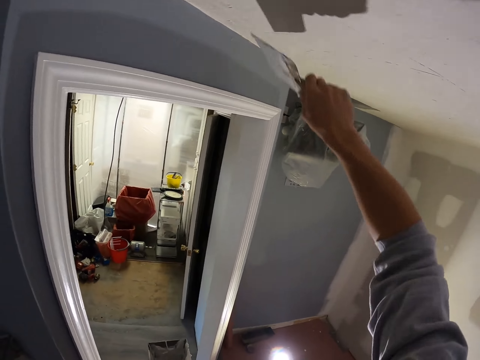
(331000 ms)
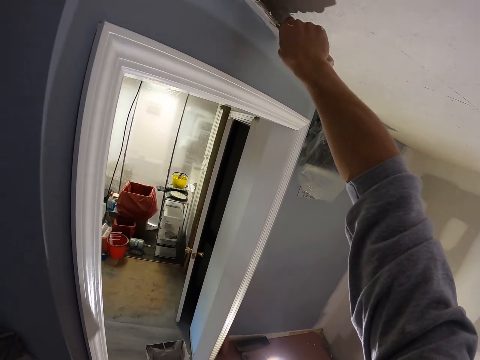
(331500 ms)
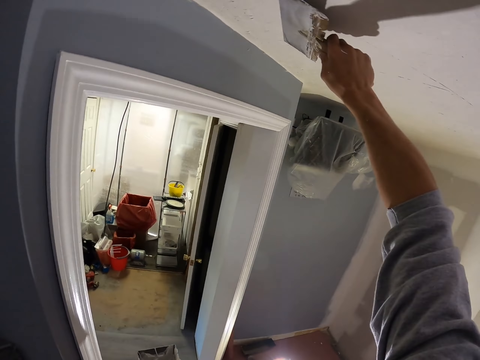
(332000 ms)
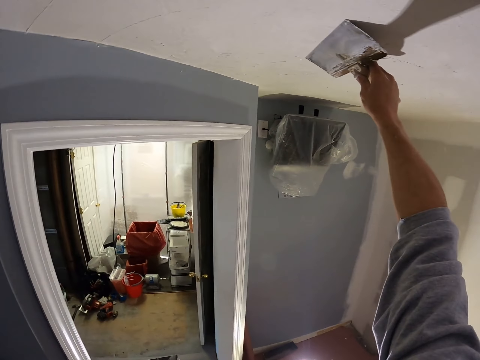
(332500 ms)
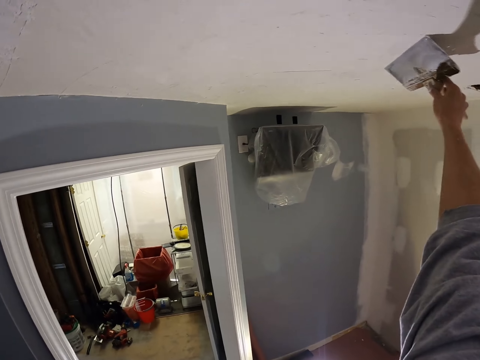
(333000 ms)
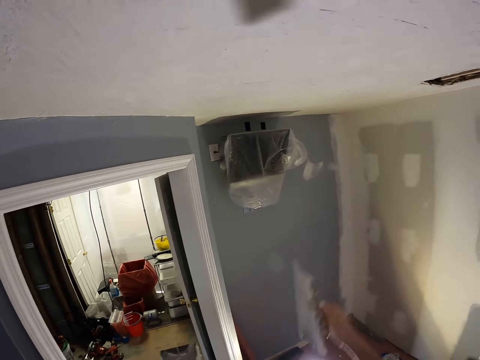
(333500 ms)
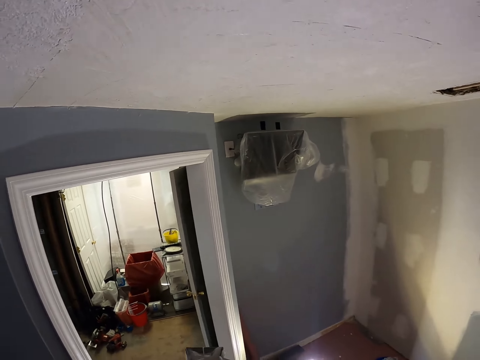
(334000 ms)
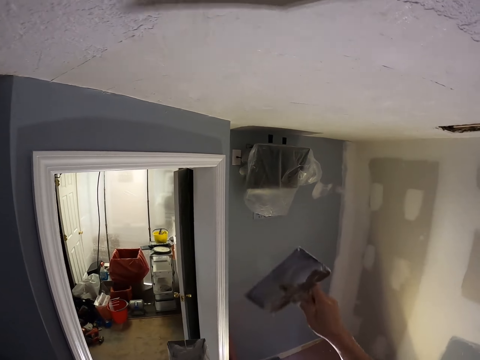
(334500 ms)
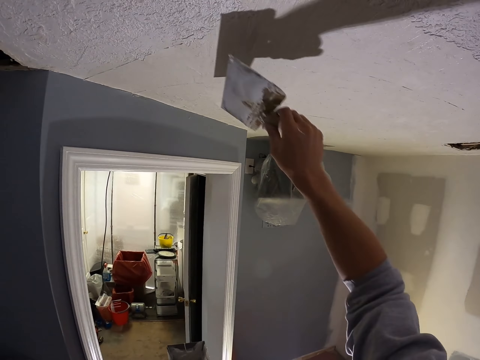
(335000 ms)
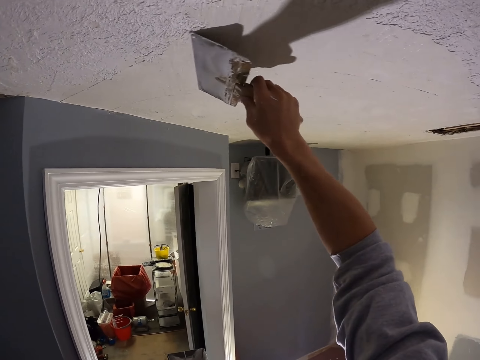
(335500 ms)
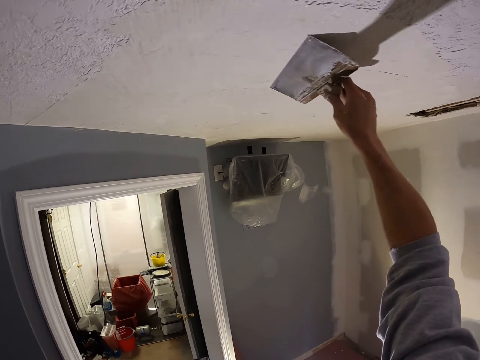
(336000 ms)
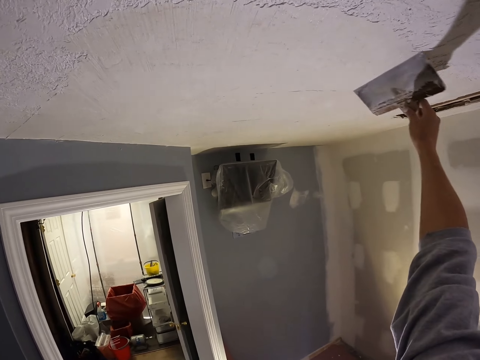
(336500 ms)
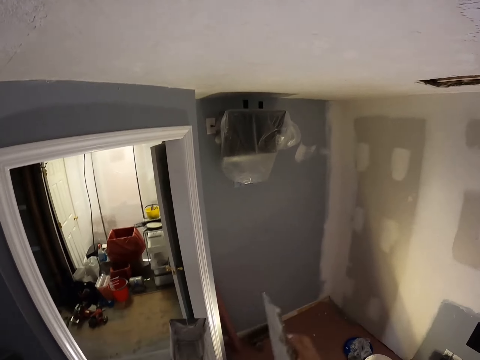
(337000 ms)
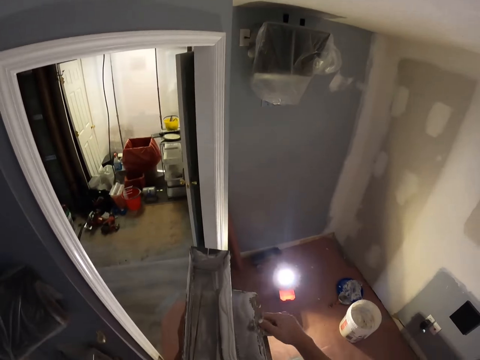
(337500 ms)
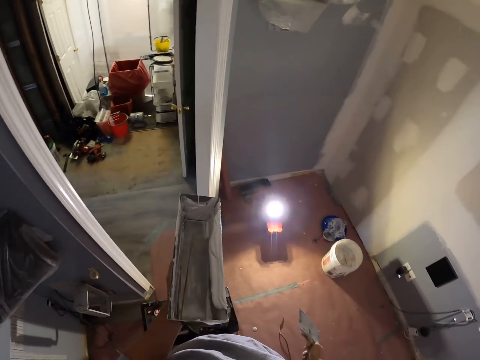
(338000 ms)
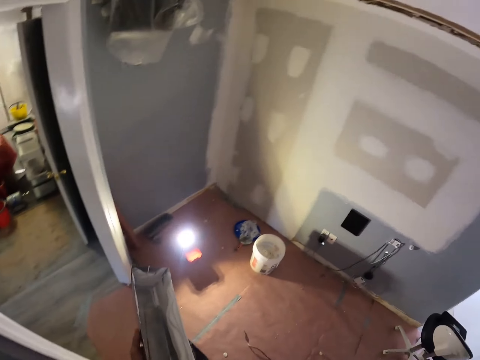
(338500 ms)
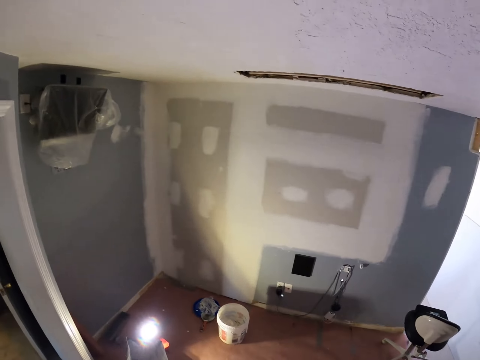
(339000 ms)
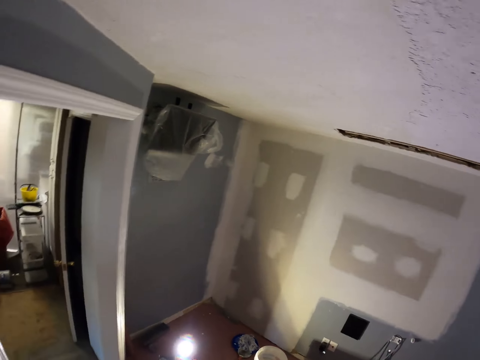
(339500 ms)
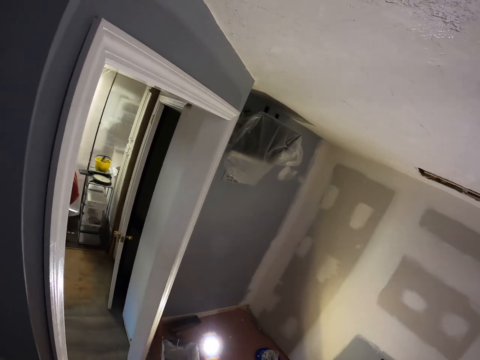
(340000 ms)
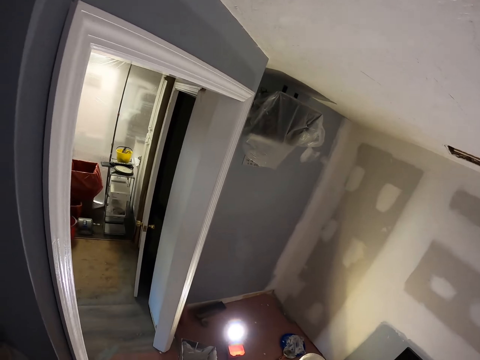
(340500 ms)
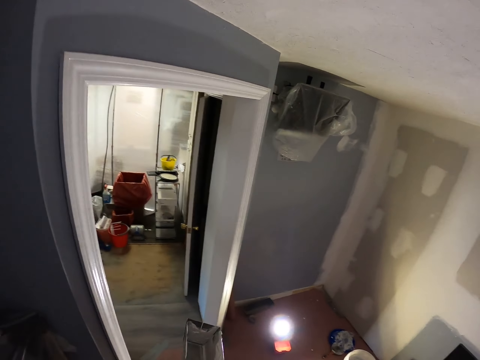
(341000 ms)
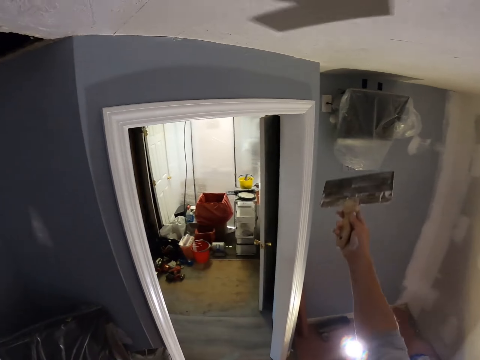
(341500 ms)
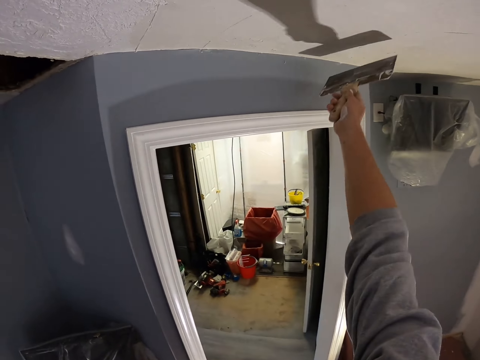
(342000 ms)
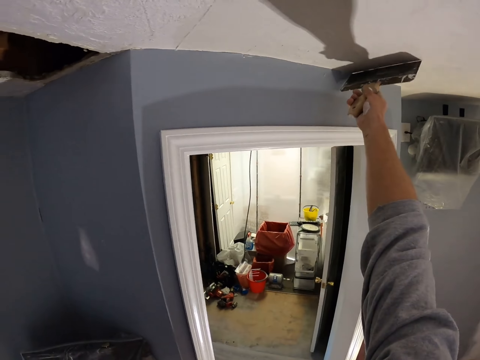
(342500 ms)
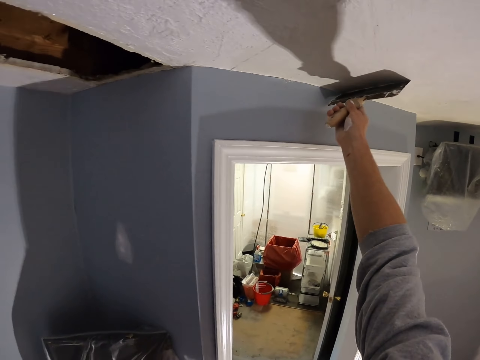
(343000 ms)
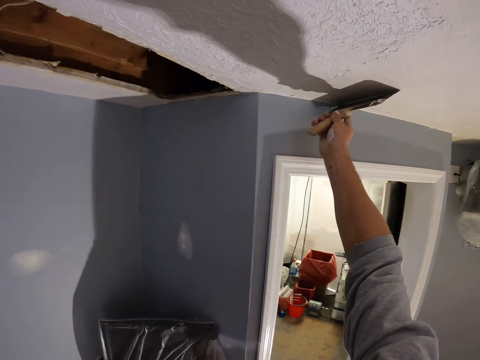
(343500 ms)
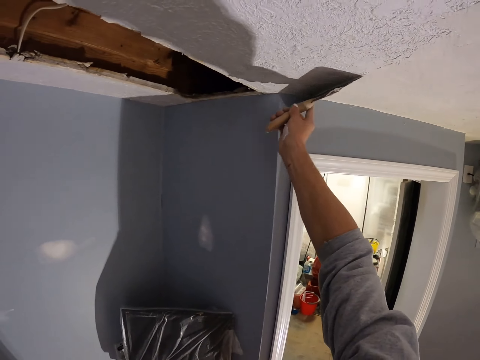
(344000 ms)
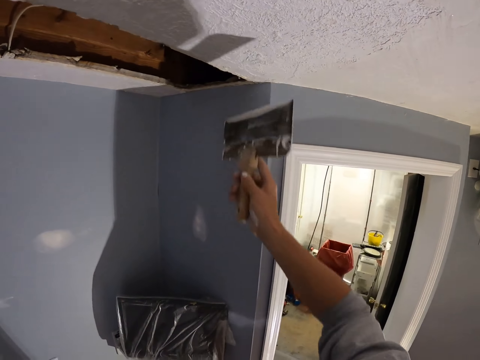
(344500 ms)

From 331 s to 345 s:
The camera wearer skim coats the ceiling. They scrape excess paint from the ceiling. They wipe the taping knife on the mud pan. They put the paint in a container. They skim coat the ceiling. They scrape more paint from the ceiling. They wipe the taping knife on the mud pan. They look around. They skim coat the ceiling.

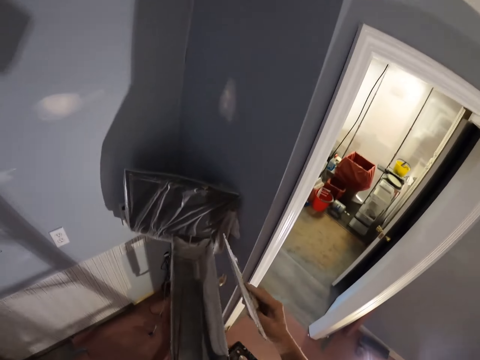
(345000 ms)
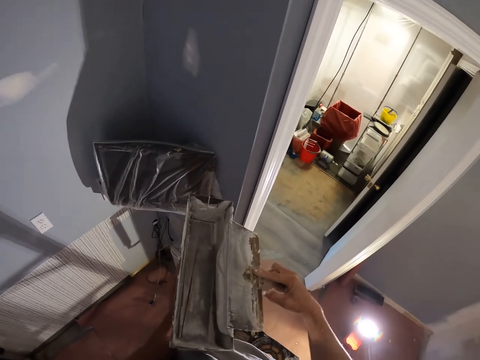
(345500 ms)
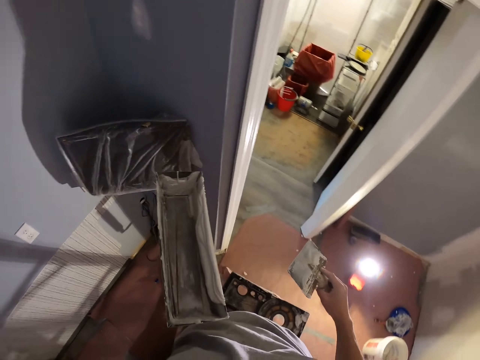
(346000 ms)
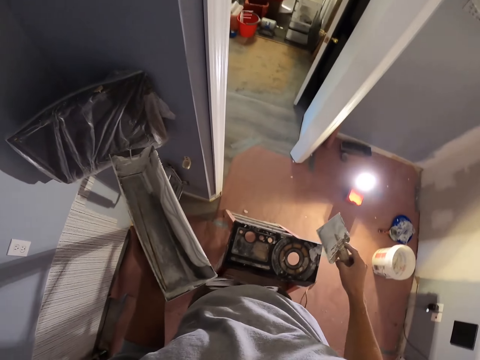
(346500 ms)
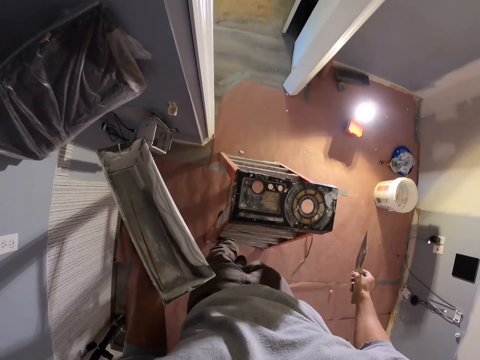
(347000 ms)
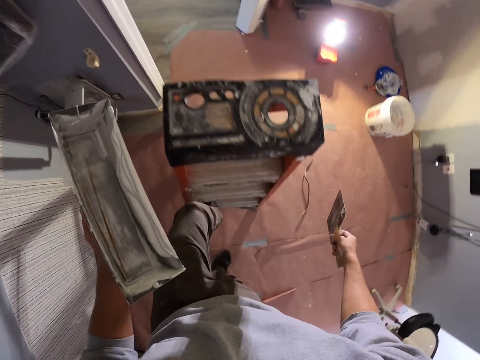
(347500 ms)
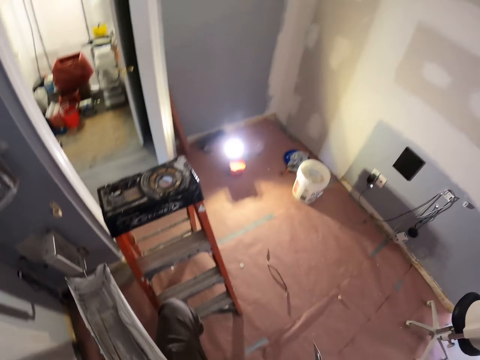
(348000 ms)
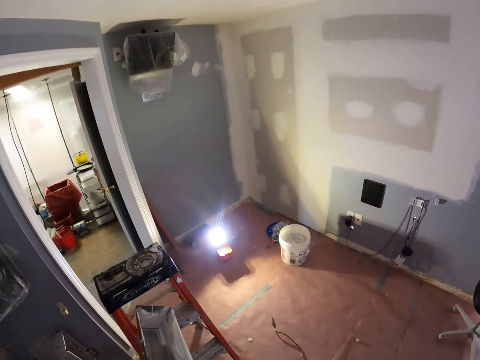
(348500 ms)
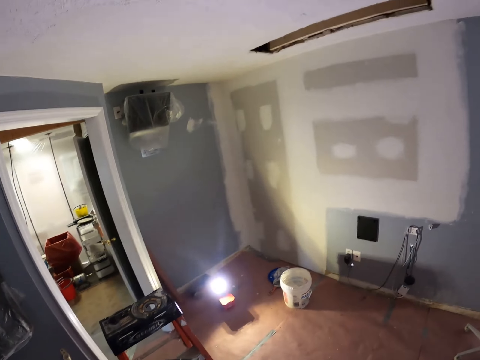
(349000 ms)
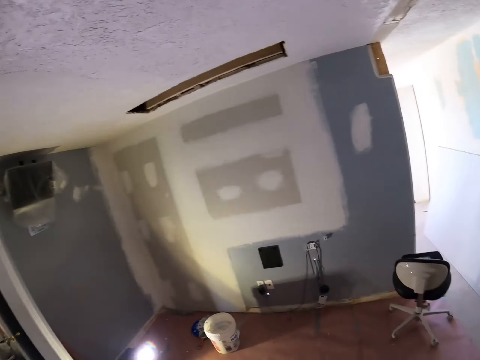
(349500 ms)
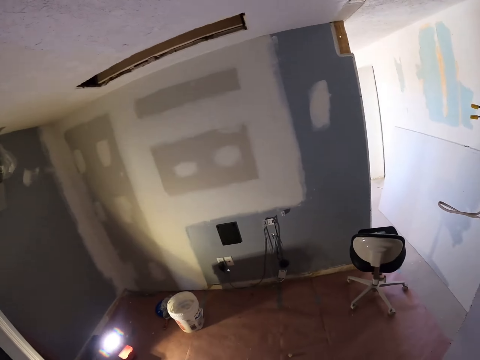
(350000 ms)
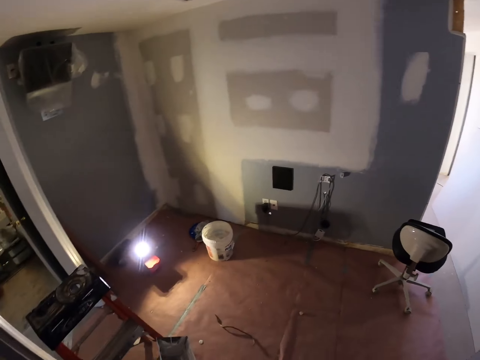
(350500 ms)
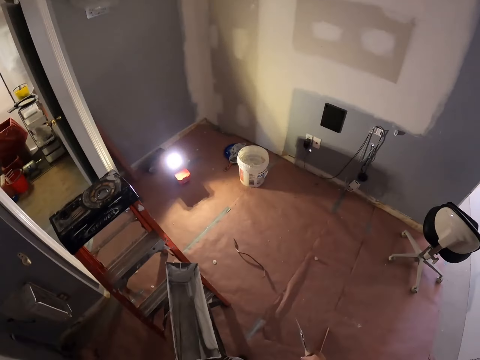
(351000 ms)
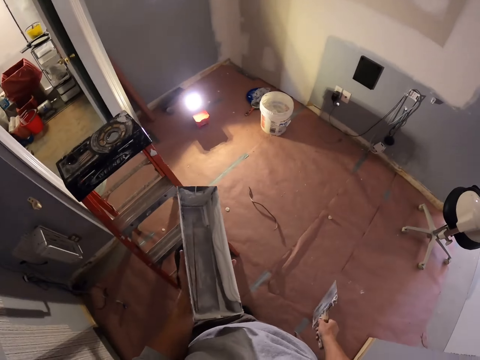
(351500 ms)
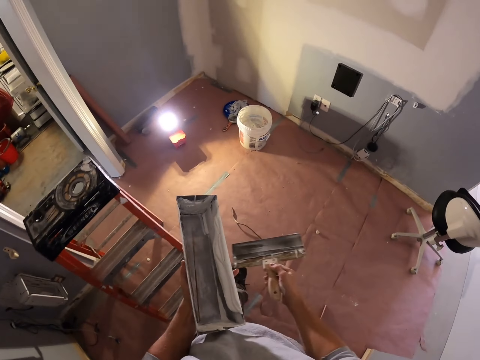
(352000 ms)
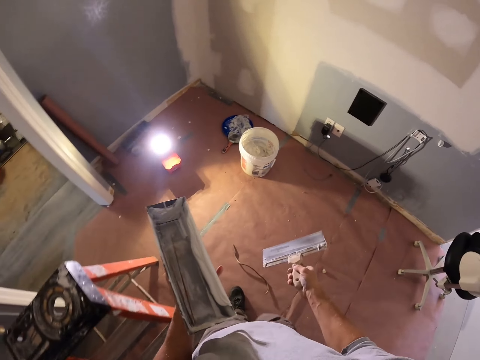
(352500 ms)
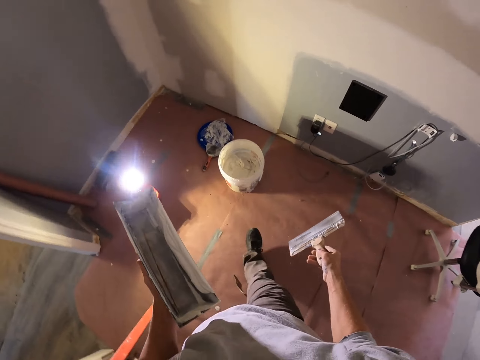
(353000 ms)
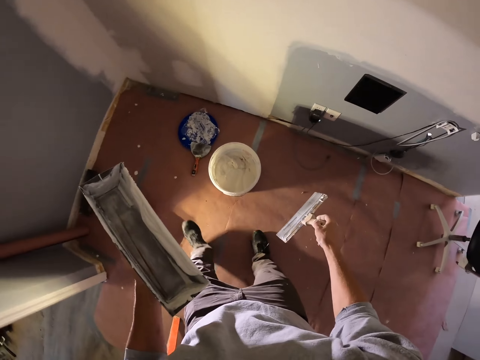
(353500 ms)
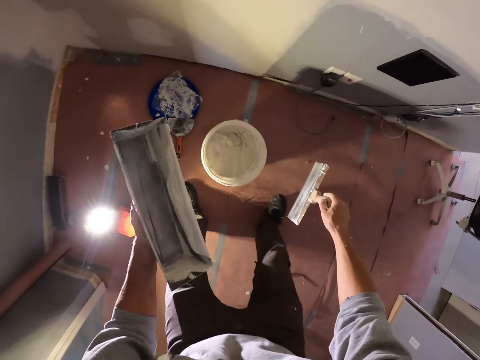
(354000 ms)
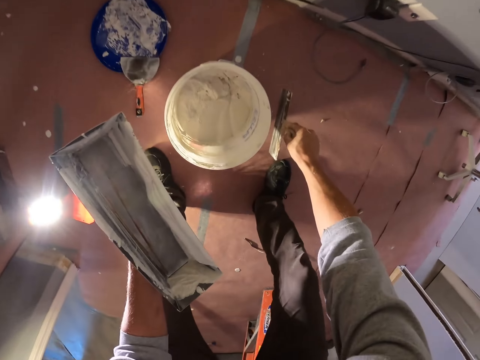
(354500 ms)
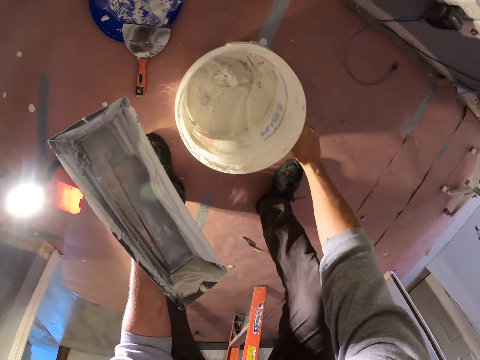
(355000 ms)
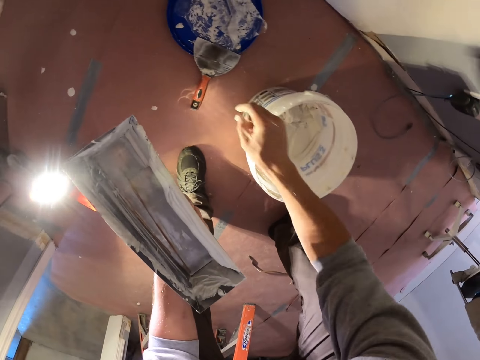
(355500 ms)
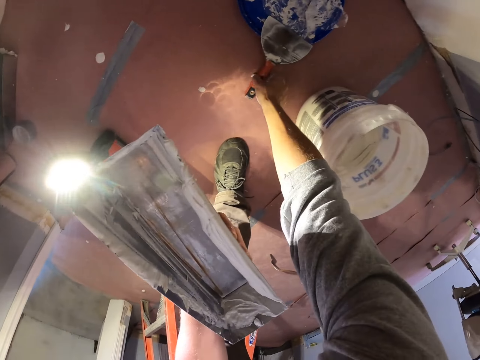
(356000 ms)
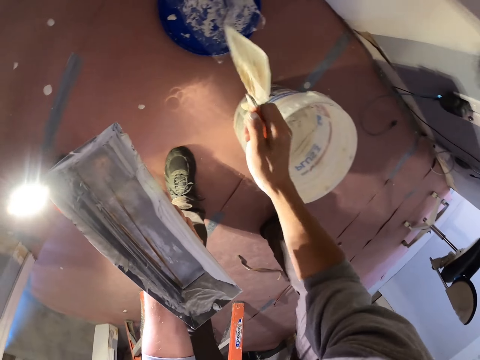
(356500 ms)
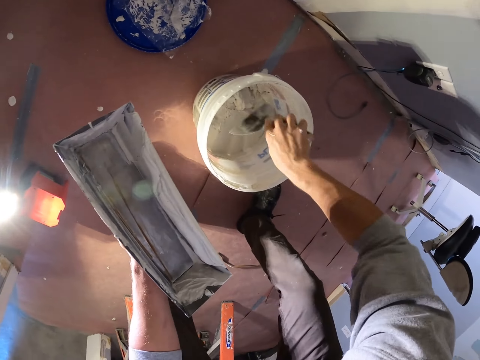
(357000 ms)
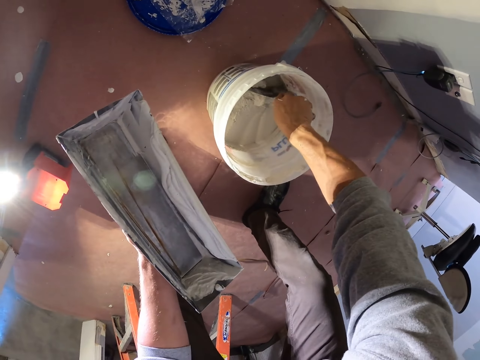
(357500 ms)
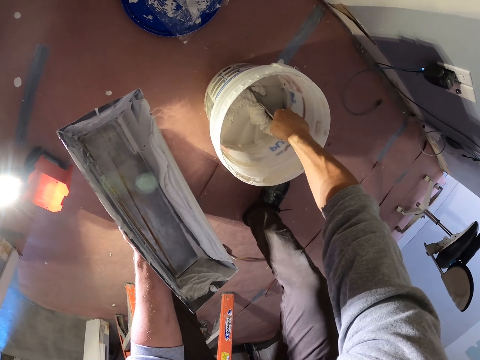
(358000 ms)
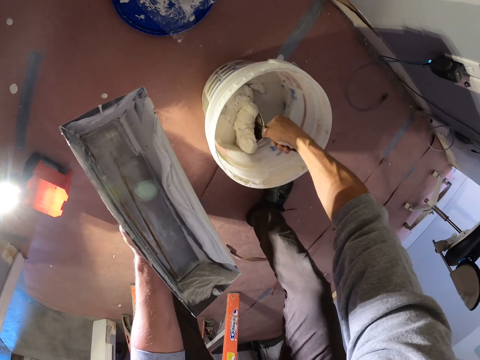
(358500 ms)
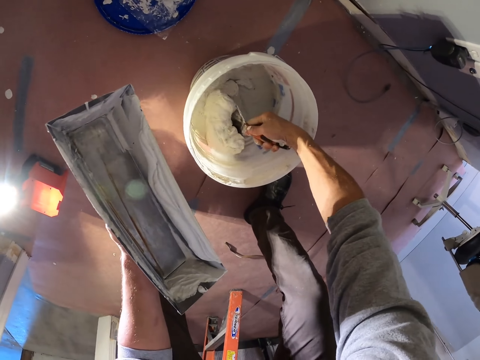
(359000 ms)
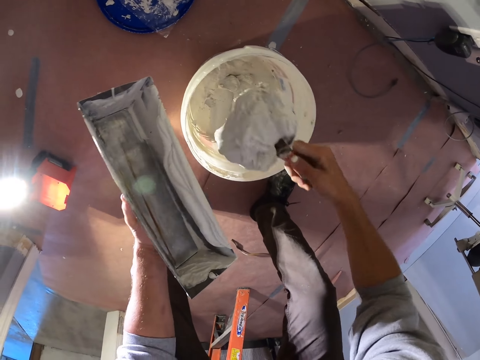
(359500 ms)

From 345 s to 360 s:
The camera wearer wipes the taping knife on the mud pan. They put the paint in a container. They step down the ladder. They look around. They walk around the room. They bend down. They place the taping knife or scraper on the floor. They take another scraper. They scoop paint from a bucket.
